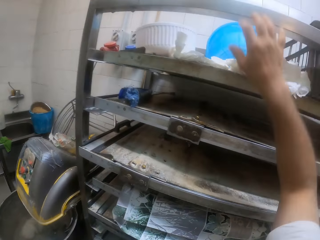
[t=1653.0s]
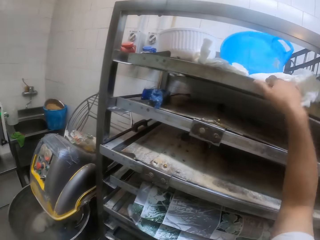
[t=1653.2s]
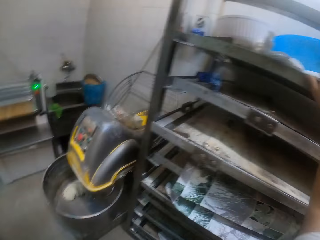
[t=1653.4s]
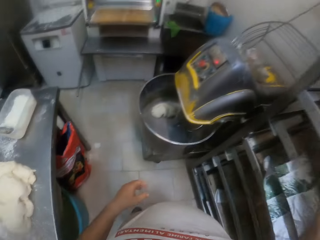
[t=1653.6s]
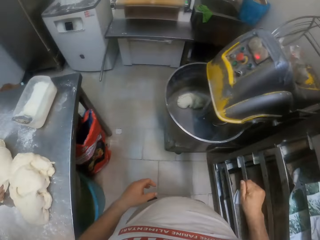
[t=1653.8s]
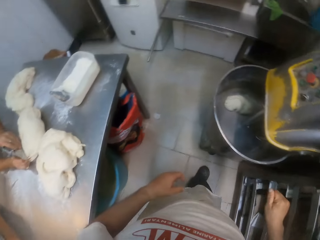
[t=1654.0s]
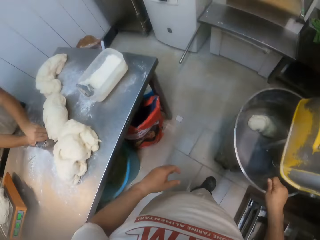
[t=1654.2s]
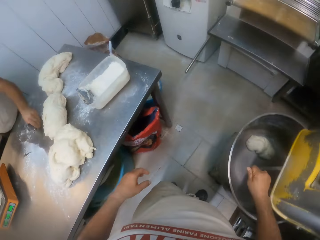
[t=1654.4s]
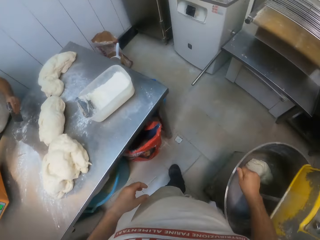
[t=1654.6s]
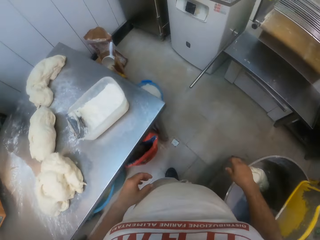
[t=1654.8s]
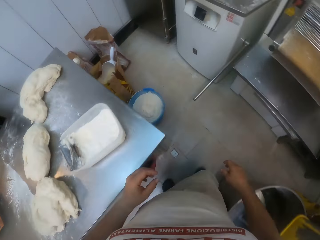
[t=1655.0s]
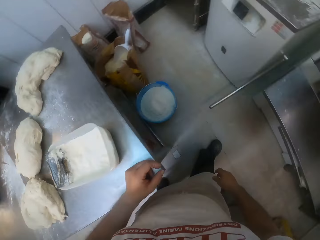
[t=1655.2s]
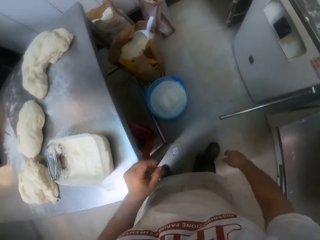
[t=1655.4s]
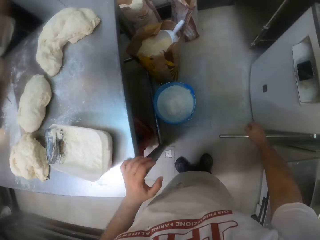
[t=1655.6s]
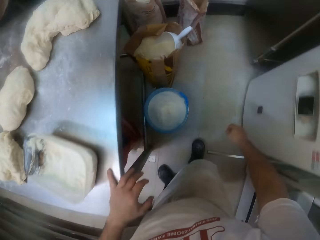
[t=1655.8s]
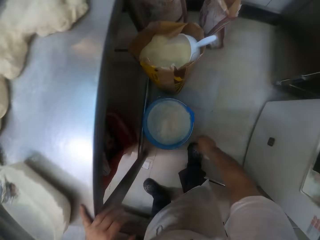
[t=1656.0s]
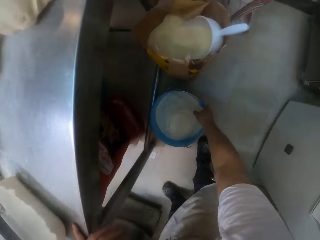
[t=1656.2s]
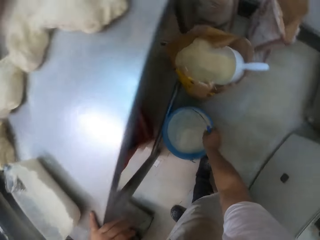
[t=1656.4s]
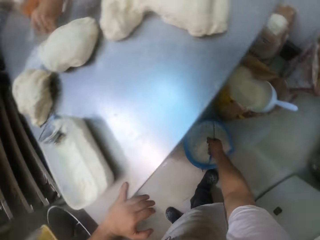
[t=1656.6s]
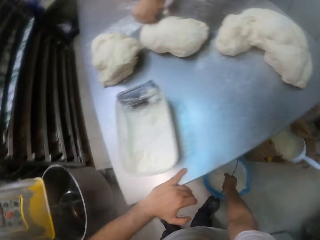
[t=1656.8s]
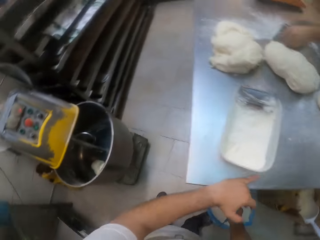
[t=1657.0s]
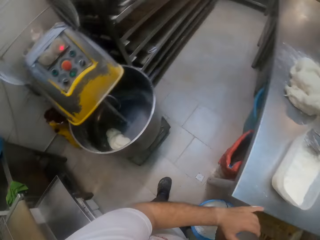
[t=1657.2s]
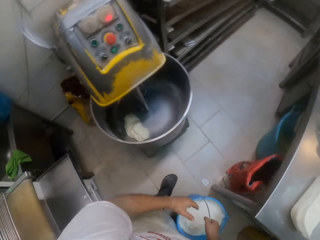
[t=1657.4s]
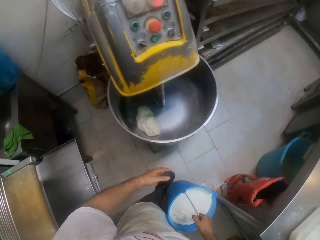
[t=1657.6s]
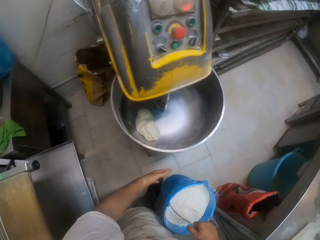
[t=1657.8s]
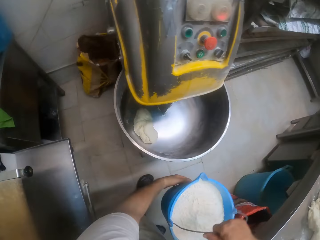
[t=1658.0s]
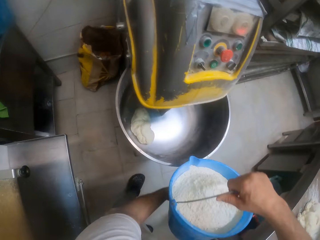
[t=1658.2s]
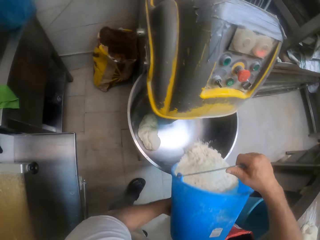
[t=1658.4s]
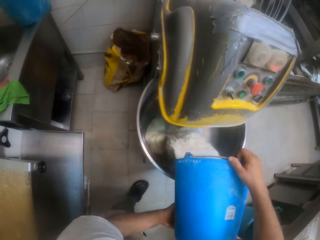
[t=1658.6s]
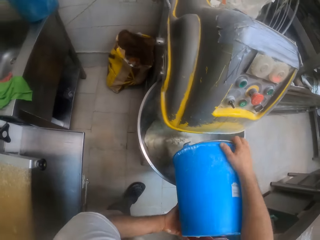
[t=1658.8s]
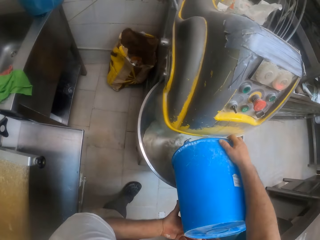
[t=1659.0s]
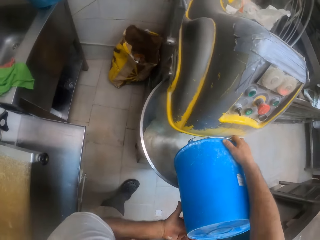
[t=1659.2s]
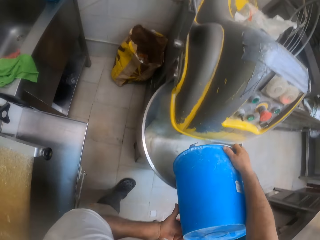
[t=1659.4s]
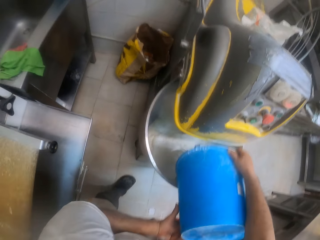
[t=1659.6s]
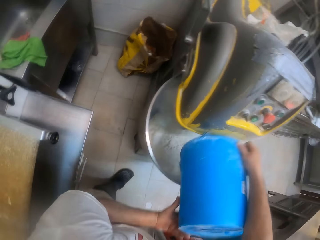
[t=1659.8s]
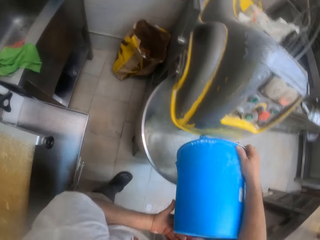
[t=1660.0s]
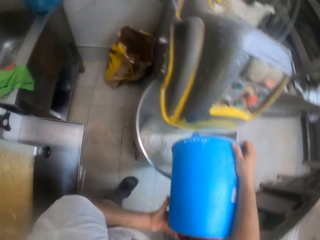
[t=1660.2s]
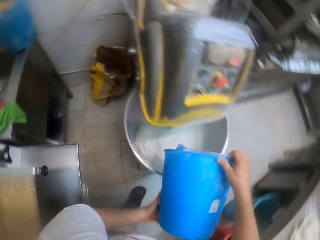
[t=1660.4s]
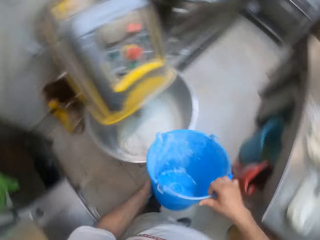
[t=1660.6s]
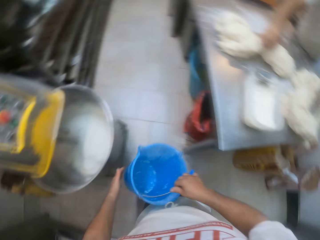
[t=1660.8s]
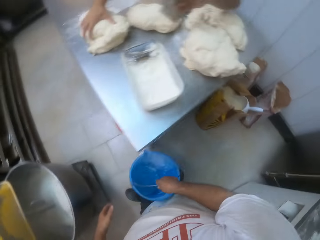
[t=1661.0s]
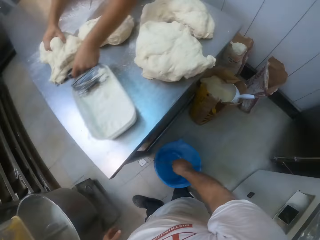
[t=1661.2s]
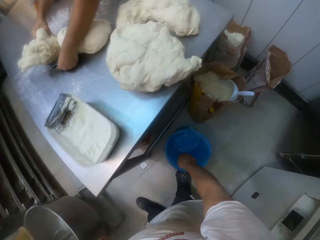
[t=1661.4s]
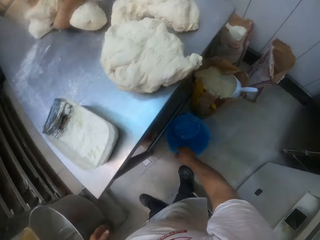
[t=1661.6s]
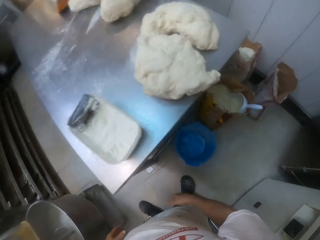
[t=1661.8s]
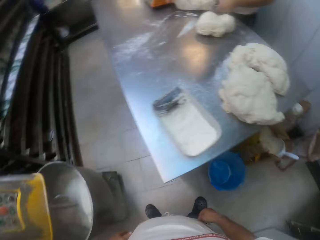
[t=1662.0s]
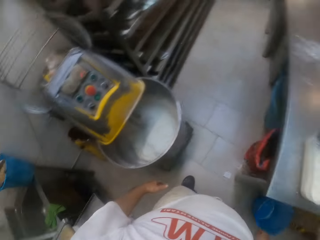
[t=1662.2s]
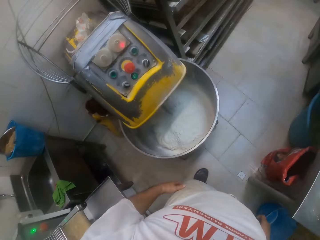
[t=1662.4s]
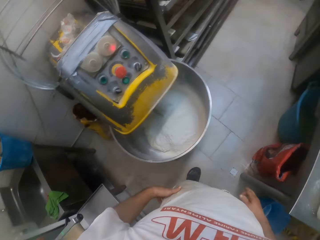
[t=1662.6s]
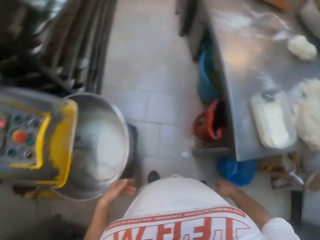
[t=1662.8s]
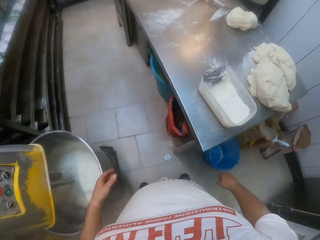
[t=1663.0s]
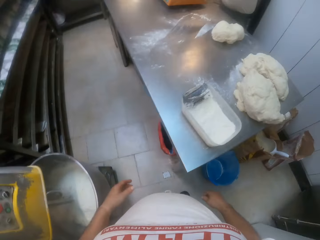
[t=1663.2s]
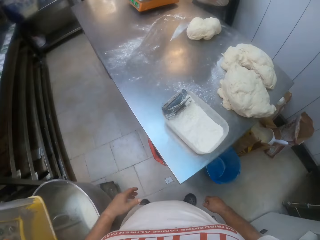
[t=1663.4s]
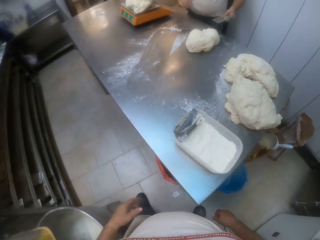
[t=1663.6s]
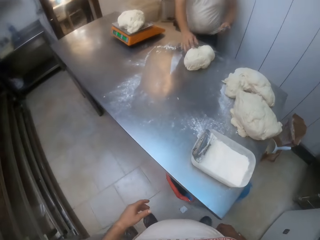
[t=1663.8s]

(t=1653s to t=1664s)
The camera wearer puts a plastic container on the shelf. A man lifts dough and the dough cutter from the table with both hands. The camera wearer walks. He lifts a bucket from the floor with his right hand. He moves. He pours flour from the bucket into the dough mixer with both hands. He drops the bucket on the floor with his right hand. The man weighs dough on the scale with both hands.

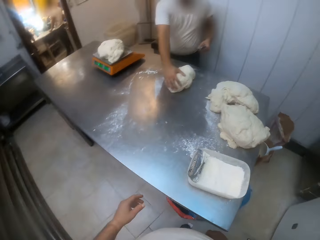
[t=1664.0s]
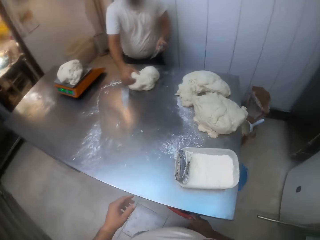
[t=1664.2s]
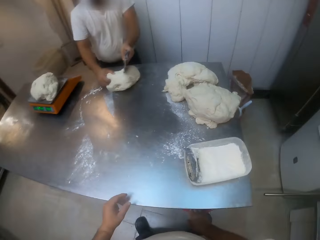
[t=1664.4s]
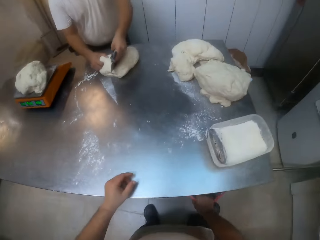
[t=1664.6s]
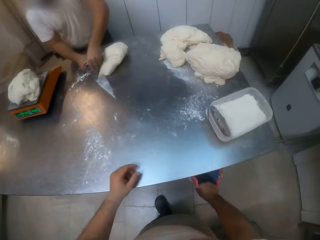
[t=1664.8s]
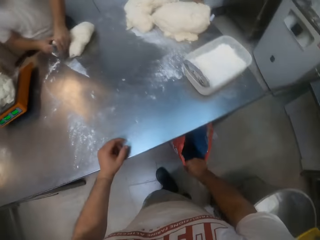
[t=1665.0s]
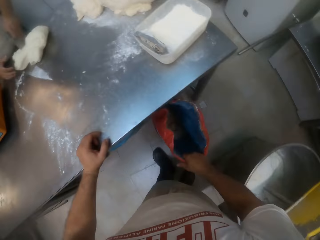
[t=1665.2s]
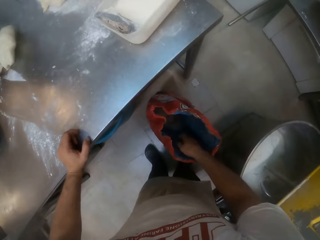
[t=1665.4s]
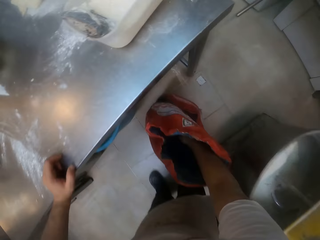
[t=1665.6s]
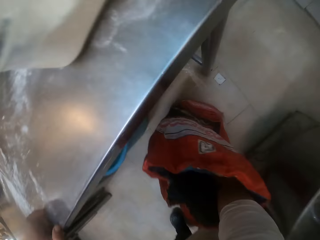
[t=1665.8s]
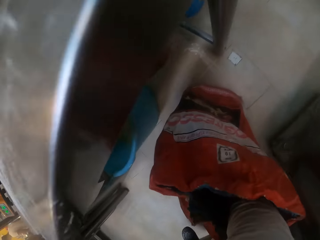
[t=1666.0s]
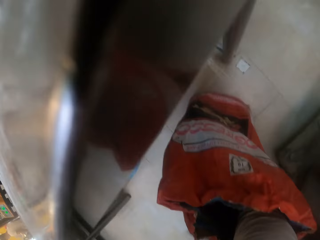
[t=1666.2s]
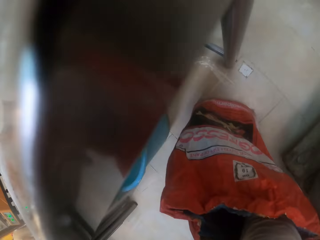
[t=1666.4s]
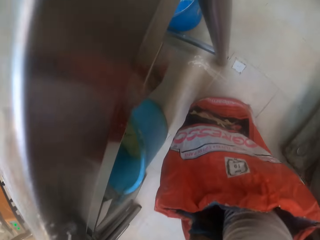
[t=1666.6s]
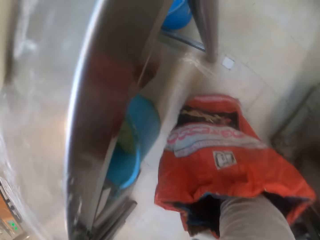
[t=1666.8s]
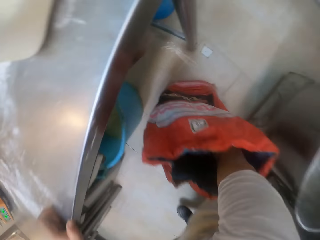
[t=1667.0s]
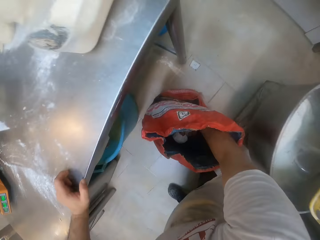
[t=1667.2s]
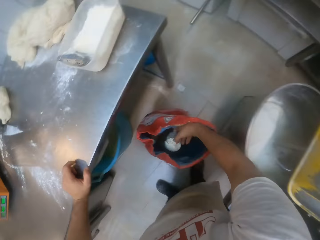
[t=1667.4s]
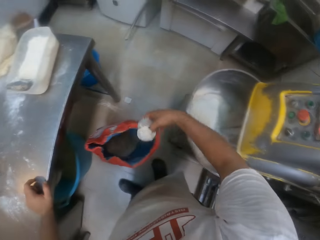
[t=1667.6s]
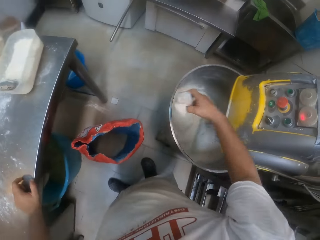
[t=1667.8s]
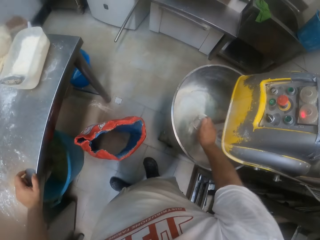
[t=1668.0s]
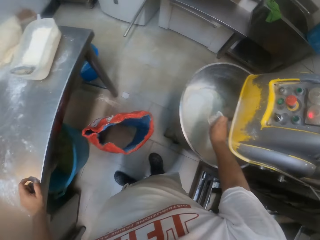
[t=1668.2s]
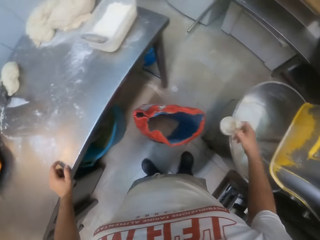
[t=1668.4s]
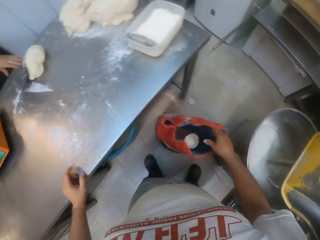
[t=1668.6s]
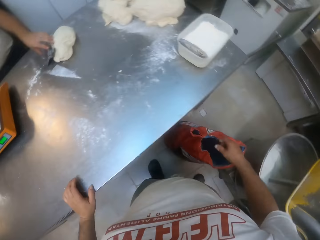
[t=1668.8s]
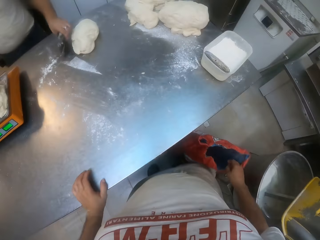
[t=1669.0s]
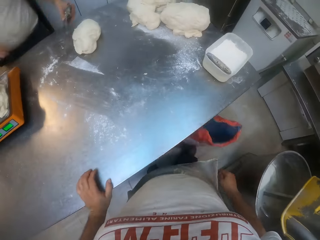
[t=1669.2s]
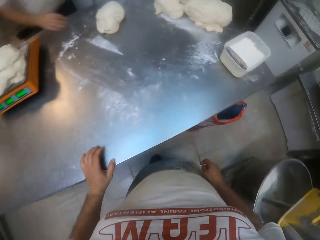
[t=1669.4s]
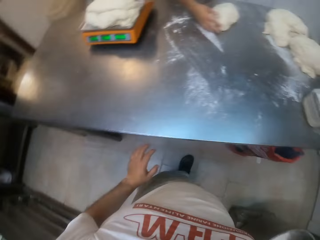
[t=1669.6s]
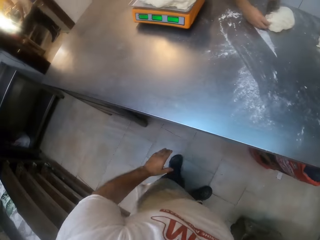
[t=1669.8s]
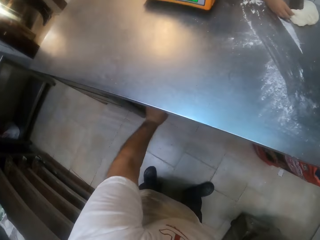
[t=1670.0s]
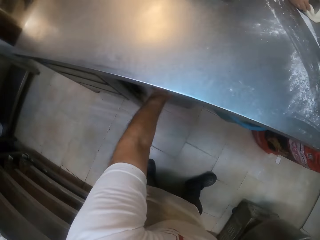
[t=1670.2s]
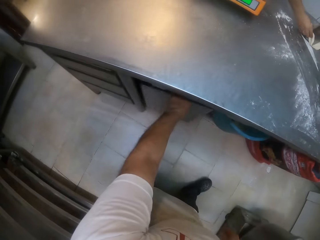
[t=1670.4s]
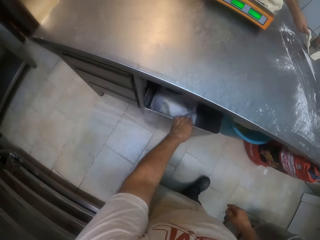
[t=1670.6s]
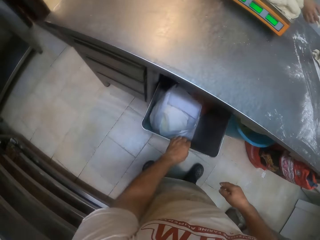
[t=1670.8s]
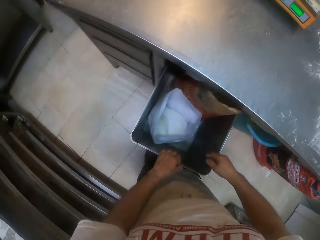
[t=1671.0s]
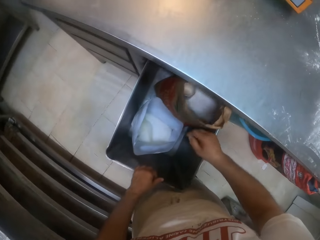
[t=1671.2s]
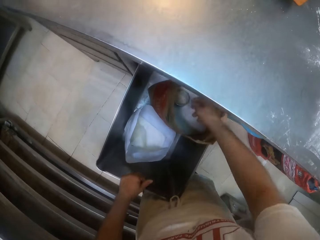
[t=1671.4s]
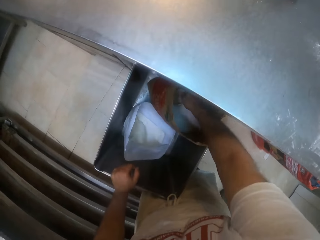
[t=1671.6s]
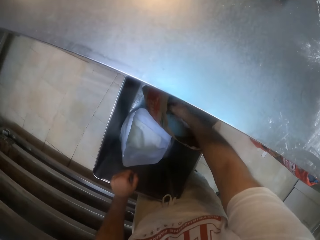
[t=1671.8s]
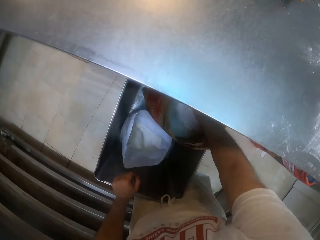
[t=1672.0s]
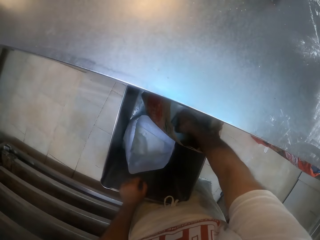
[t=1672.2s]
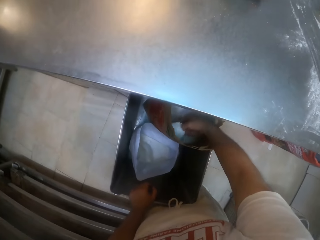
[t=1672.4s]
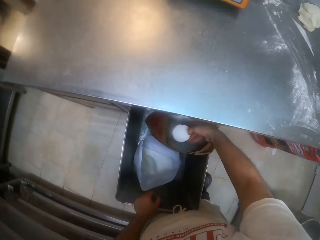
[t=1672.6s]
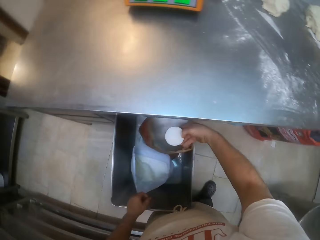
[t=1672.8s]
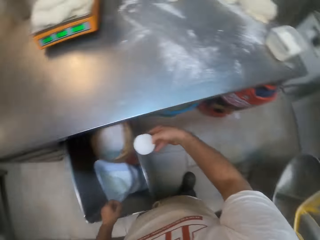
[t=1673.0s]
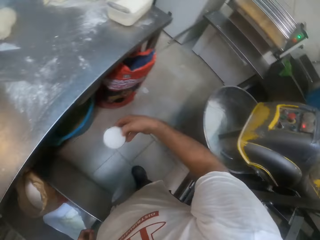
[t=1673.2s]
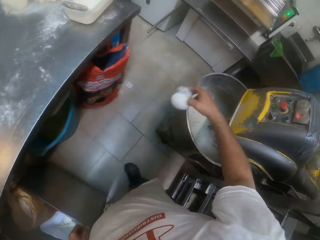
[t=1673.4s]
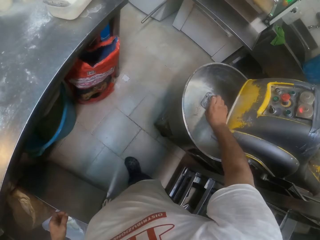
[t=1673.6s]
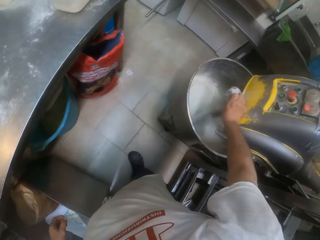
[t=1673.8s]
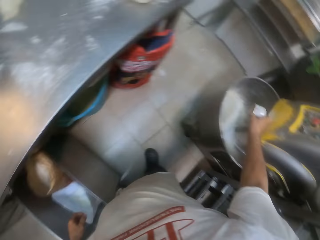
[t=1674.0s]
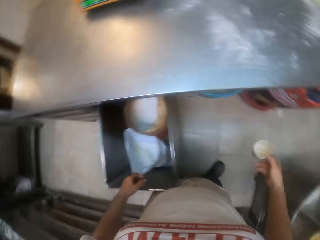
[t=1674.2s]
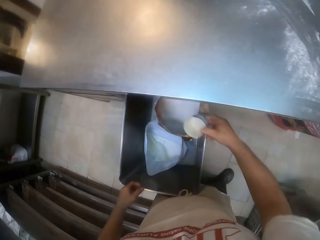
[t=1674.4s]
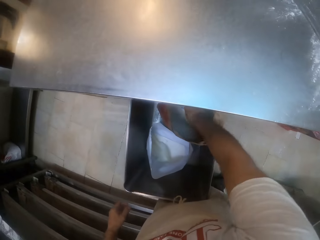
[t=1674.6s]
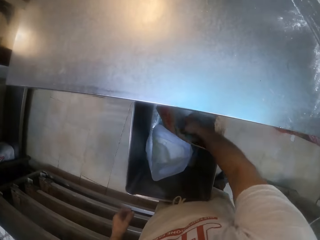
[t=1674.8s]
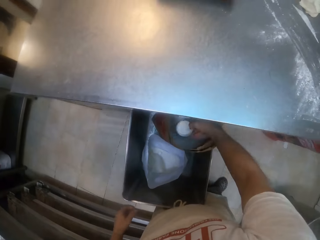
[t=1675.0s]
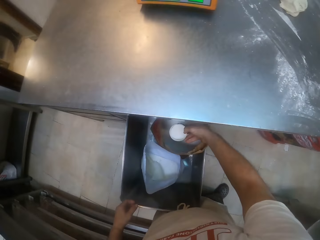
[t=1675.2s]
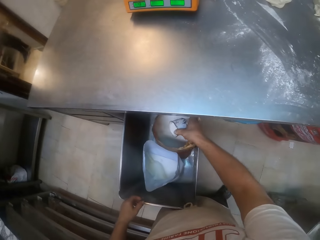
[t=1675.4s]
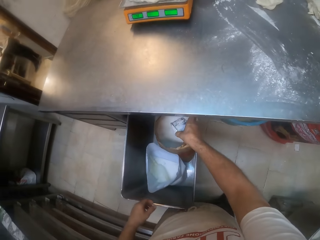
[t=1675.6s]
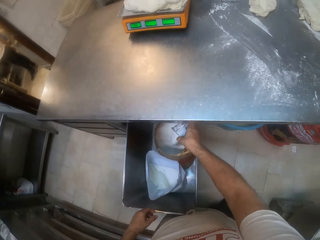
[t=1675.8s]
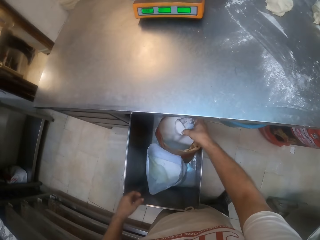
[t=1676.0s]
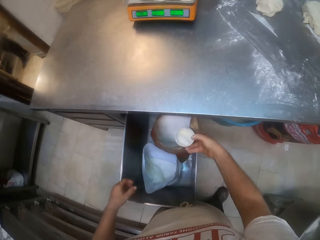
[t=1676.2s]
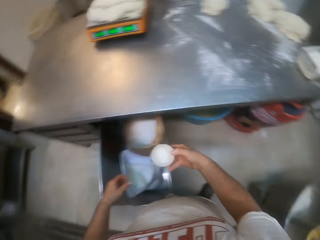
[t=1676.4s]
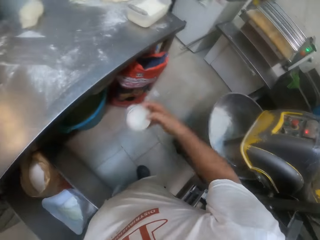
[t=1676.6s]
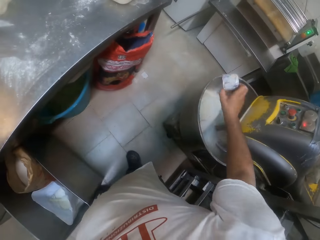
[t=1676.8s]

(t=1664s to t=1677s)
The camera wearer moves. He pulls a bag from under the table with his right hand. He scoops flour from the bag with a cup in his right hand. He pours the flour into the dough mixer with the cup in his right hand. He throws the cup into the bag with his right hand. He pushes the bag under the table with his right leg. He drops flour in the bag. He pulls out a drawer under the table with his left hand. He scoops flour from a bag inside the drawer with the cup in his right hand. He pours the flour into the dough mixer with the cup in his right hand. He scoops flour from the bag inside the drawer with the cup in his right hand. He pours out some flour into the bag from the cup with his right hand.
